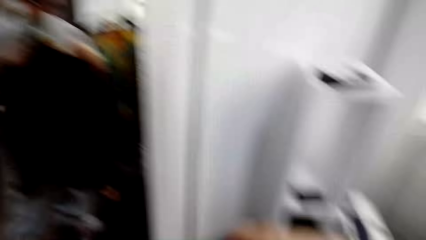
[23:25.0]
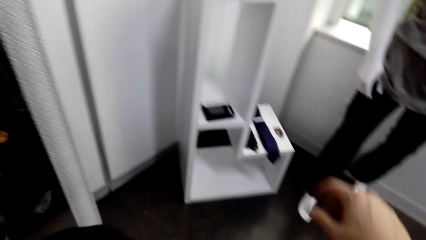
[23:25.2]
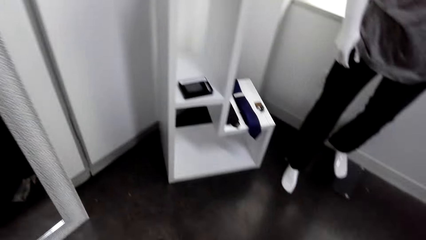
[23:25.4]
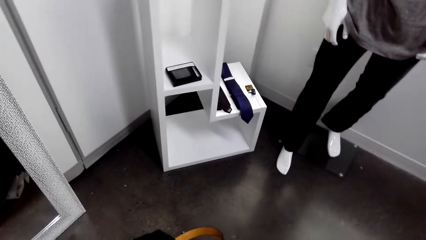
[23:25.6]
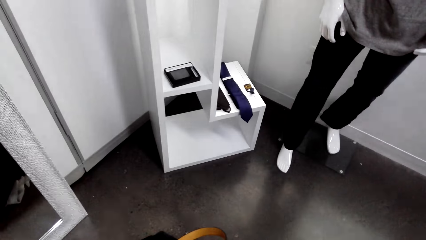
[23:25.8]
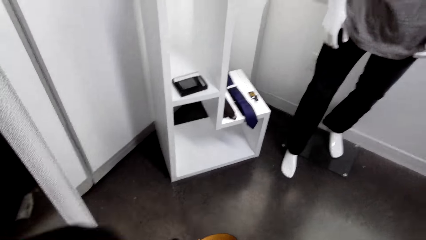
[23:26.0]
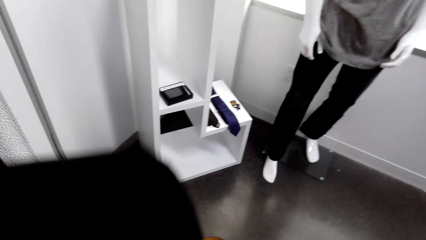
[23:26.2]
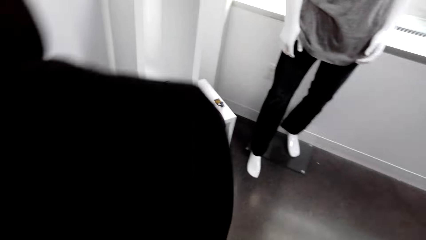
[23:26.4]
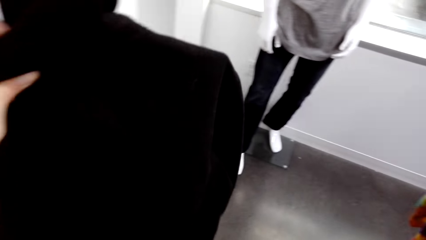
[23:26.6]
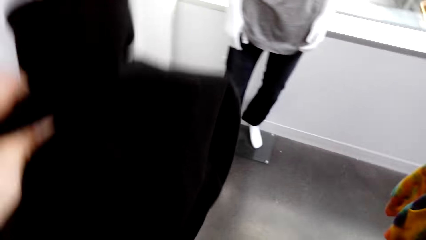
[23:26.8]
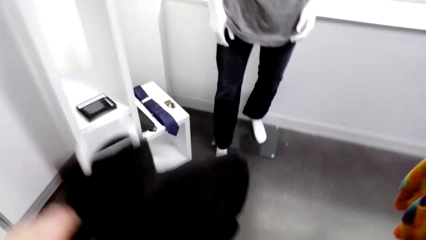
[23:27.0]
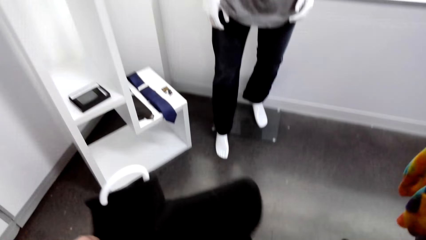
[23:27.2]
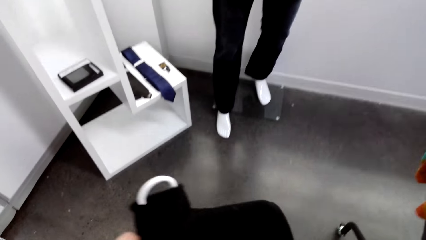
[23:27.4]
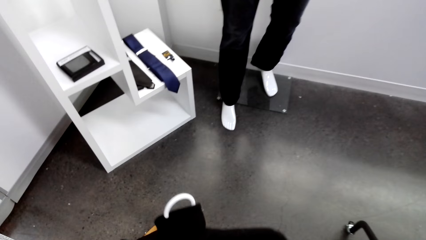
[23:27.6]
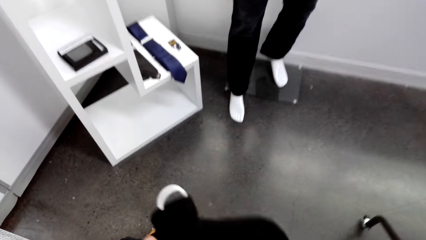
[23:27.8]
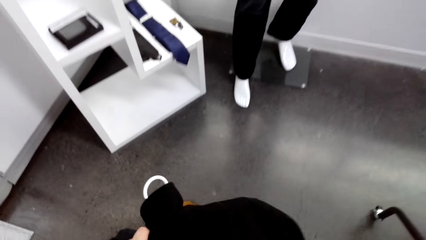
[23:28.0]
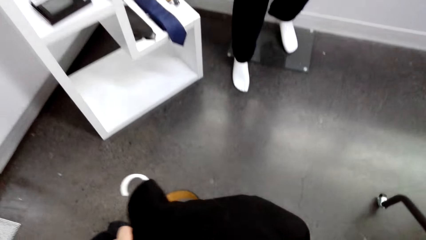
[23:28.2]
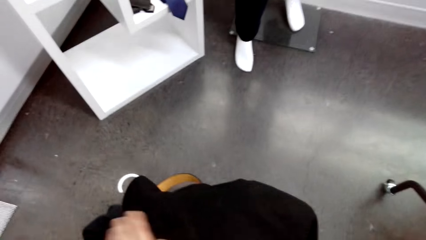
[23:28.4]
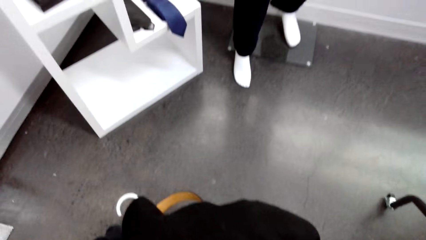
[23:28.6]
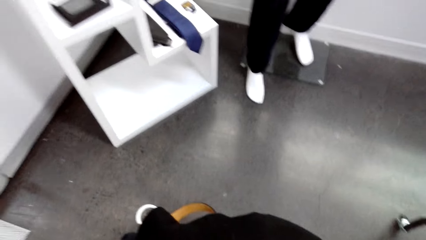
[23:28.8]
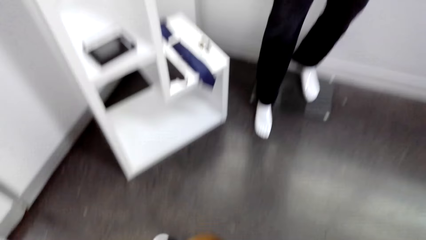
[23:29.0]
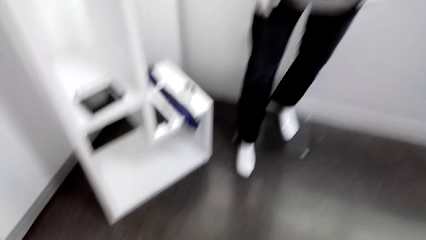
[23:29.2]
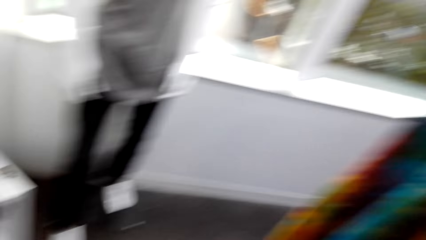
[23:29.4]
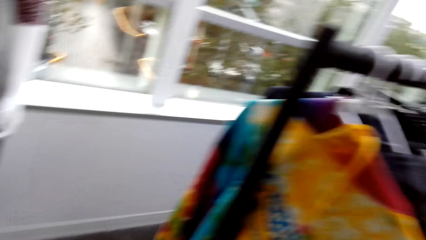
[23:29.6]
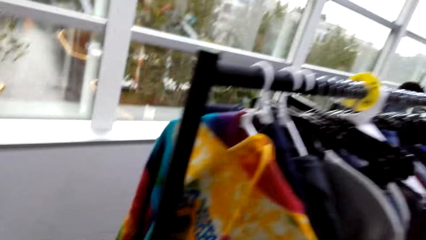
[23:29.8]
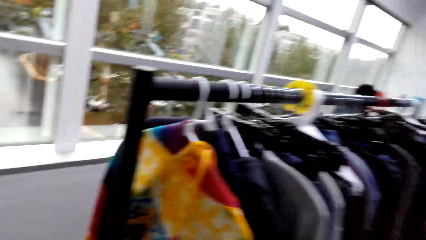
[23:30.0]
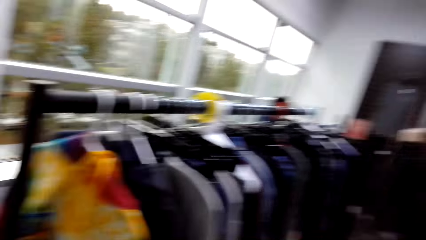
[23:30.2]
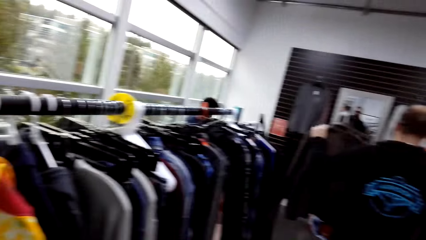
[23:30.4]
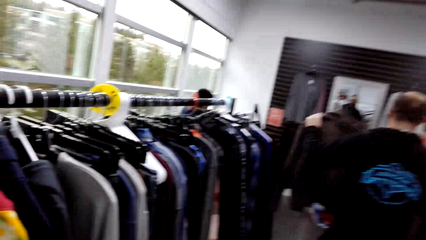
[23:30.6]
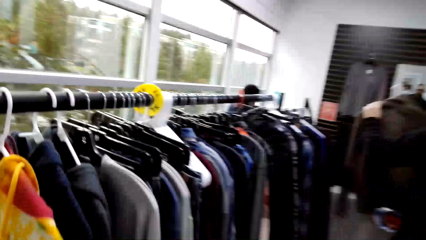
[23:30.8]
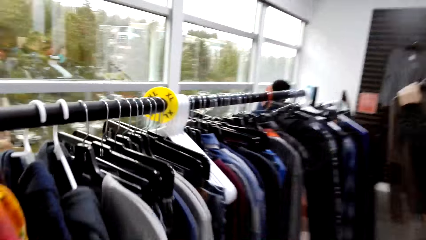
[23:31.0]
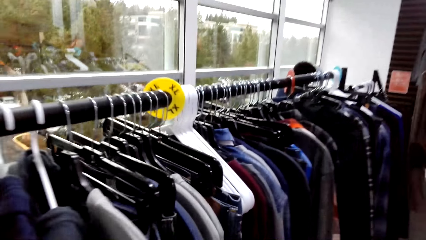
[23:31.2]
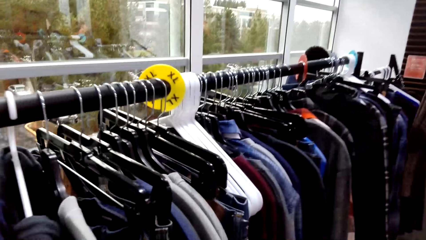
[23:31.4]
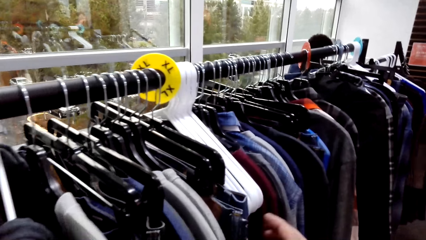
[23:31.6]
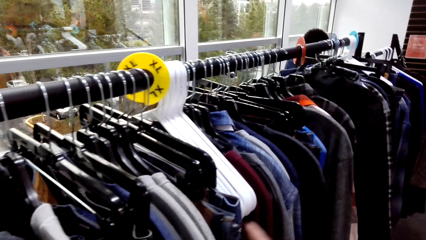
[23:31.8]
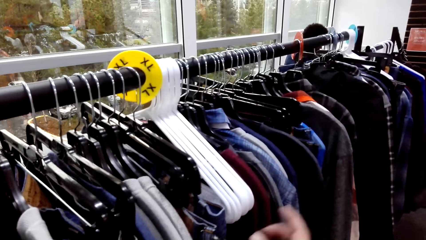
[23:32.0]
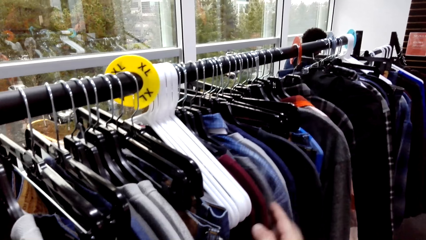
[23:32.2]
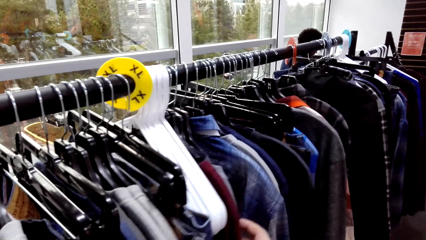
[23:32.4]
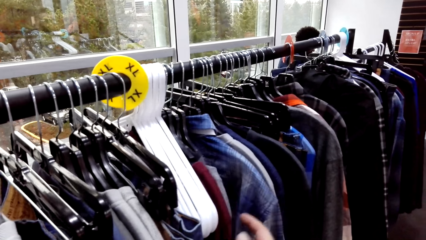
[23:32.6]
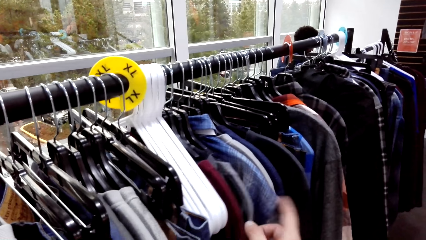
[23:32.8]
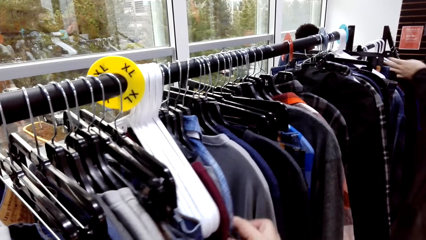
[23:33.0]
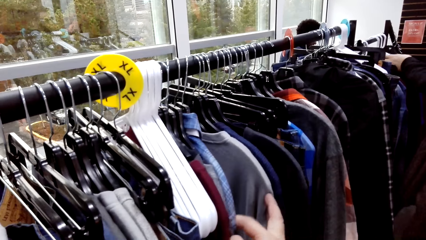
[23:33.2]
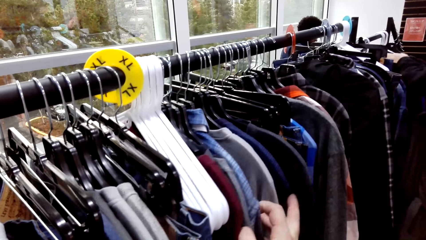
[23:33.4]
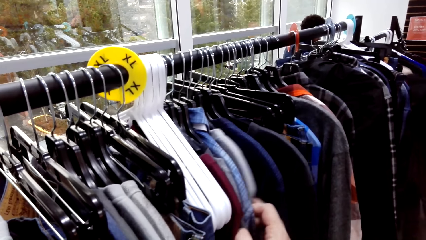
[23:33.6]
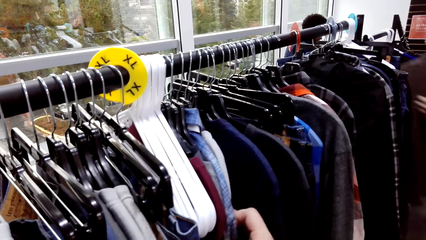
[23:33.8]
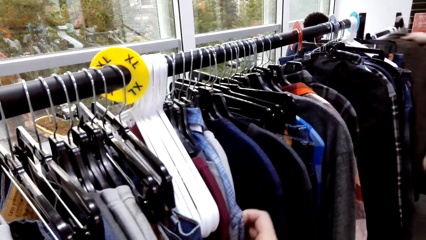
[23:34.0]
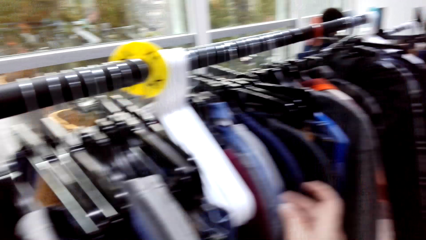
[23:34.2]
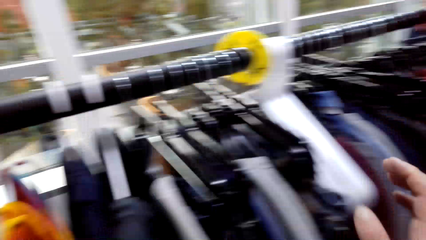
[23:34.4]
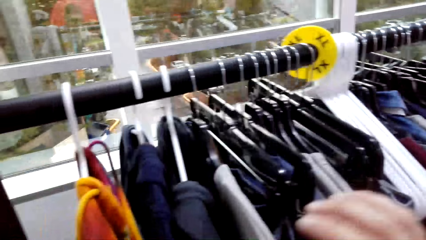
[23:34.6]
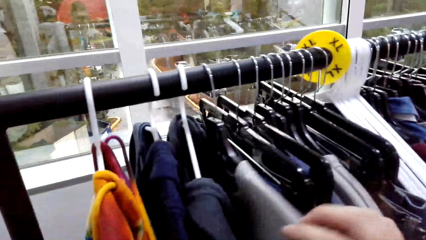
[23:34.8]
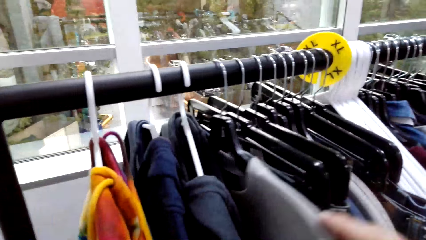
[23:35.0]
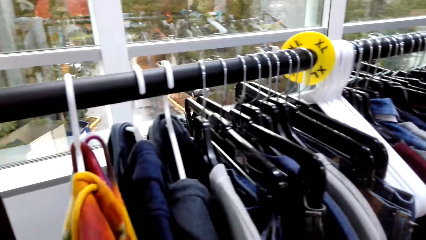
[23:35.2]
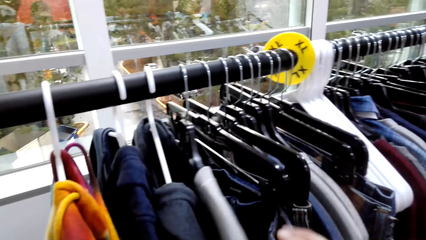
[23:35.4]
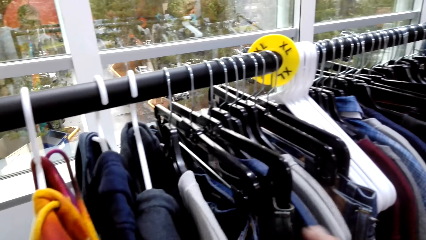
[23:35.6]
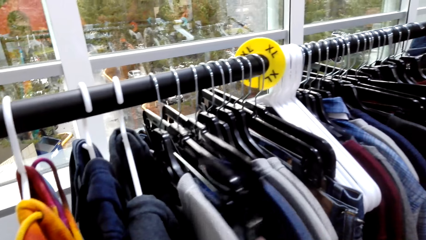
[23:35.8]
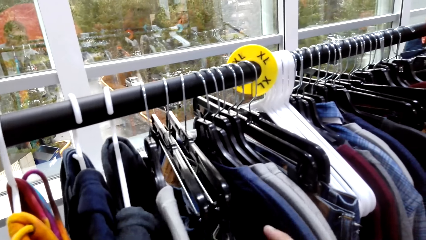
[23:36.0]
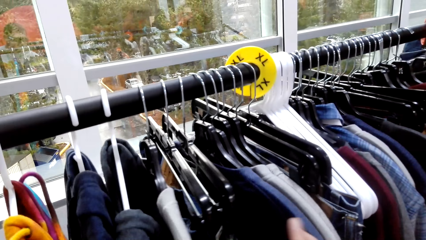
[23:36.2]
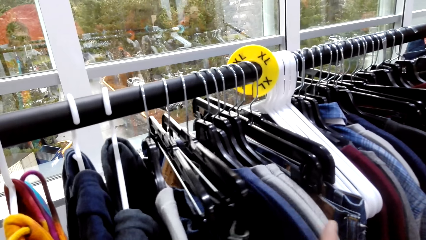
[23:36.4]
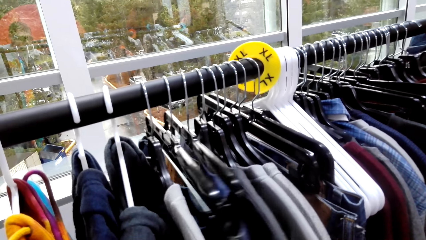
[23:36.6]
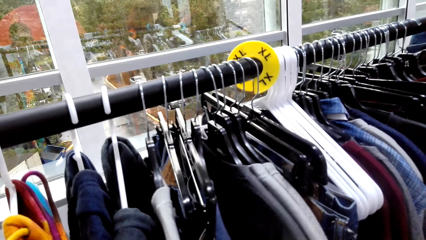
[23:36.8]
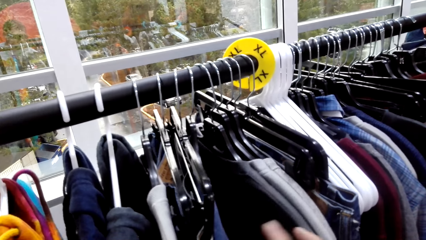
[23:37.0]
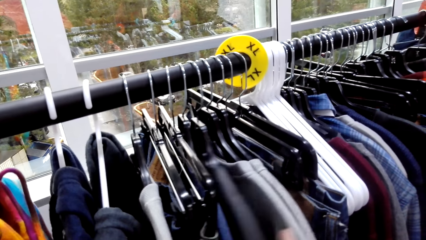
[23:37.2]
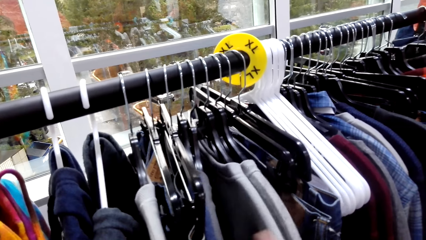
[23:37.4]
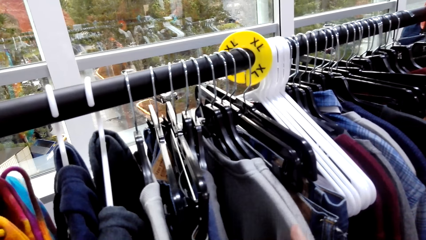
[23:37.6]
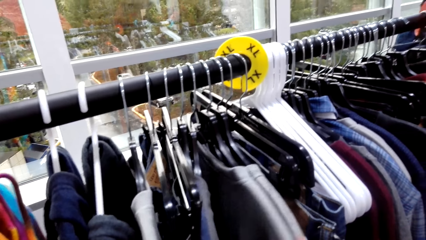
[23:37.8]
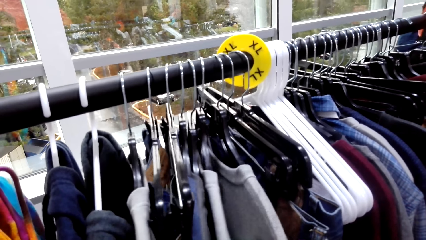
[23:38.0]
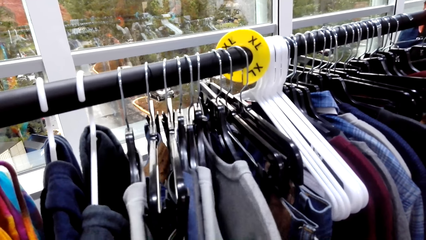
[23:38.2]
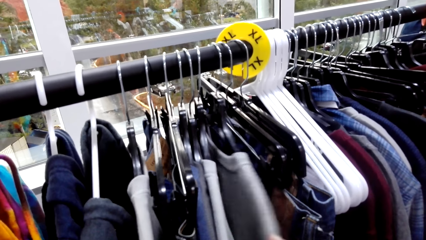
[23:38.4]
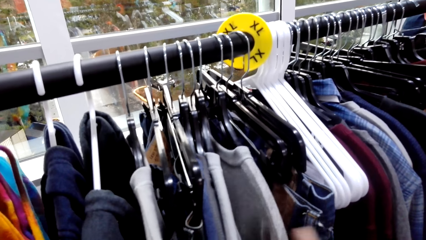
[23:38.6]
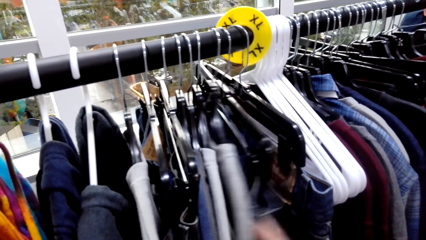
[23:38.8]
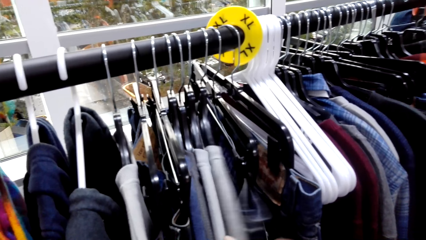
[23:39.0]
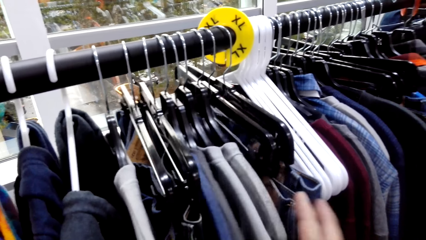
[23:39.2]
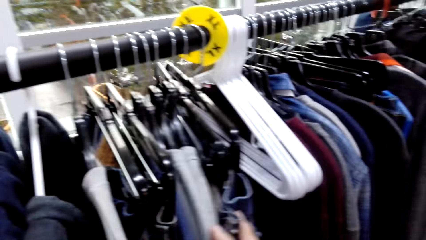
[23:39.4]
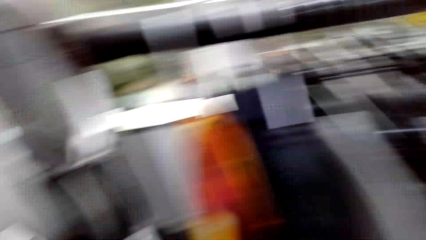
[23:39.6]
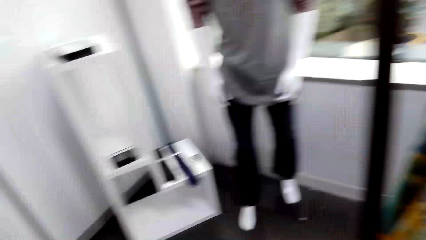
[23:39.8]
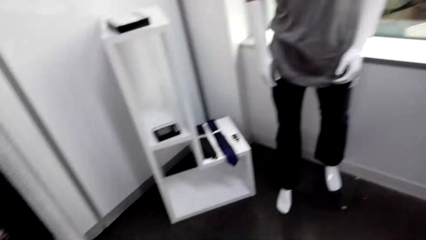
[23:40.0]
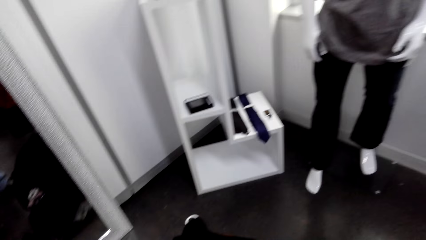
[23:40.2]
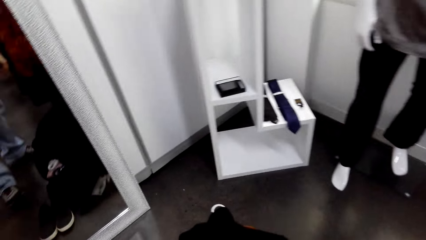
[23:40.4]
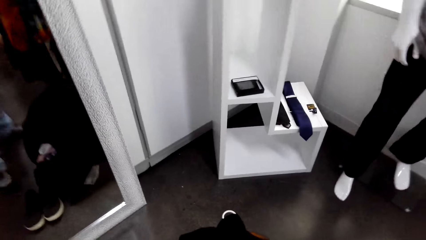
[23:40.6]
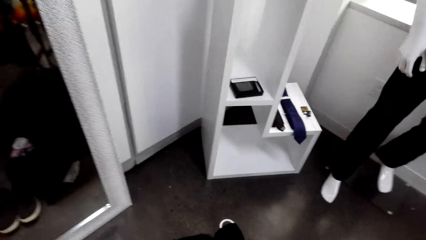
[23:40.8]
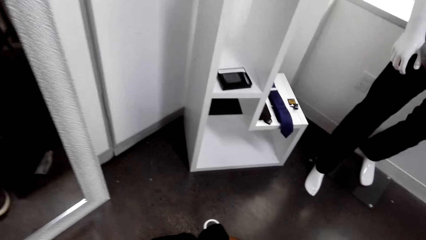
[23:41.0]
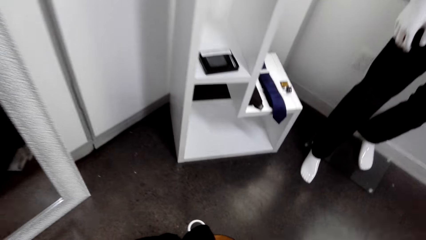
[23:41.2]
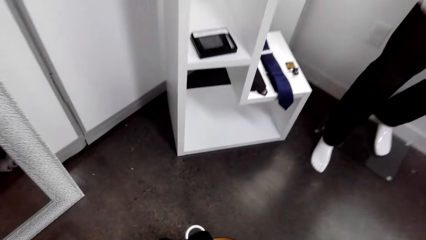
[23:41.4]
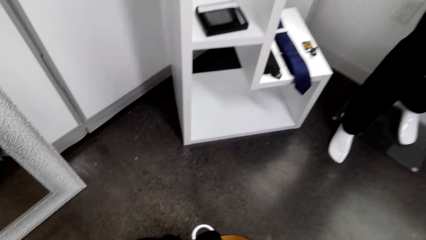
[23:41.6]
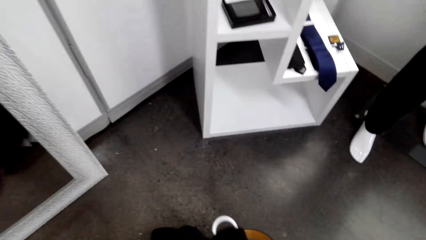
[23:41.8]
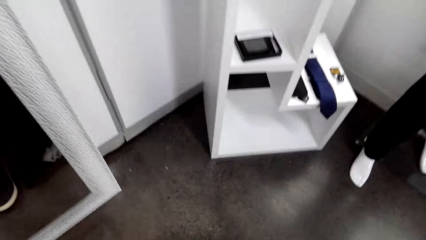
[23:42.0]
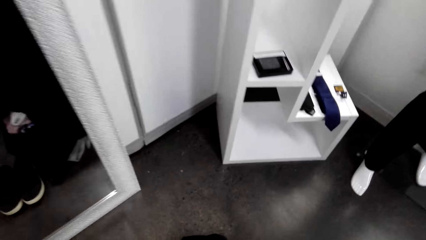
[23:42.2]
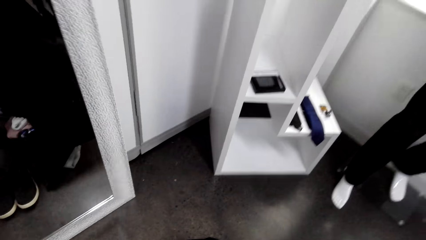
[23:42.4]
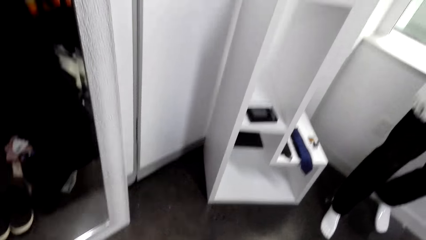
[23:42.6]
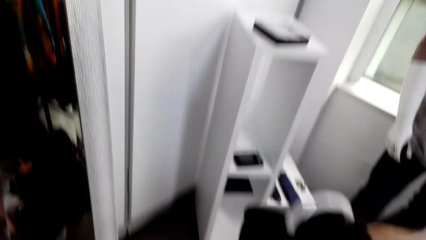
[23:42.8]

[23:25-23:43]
The camera wearer looks around the store. They place the sweater on the floor. They hold a shirt. They walk around the store. They flip through the clothes. They touch the shirts. They walk around the house.
